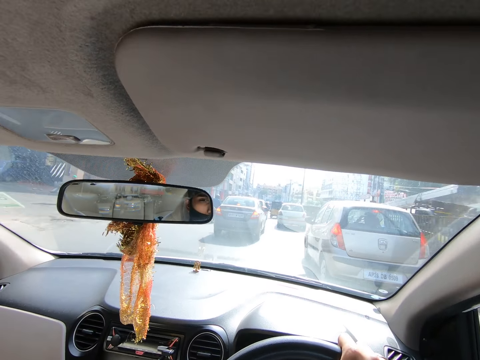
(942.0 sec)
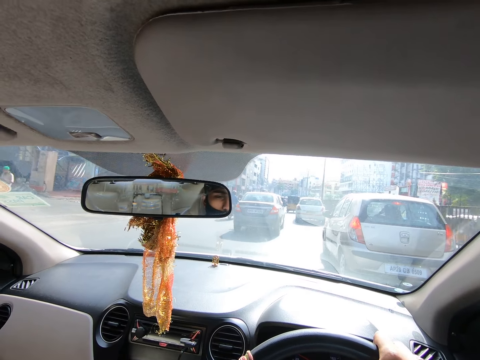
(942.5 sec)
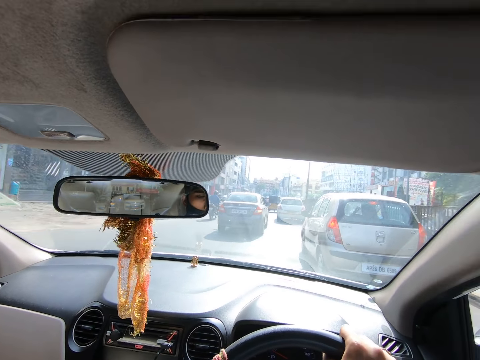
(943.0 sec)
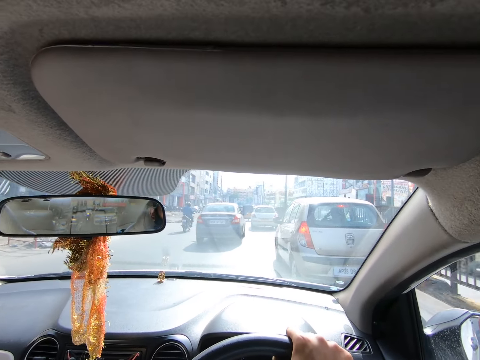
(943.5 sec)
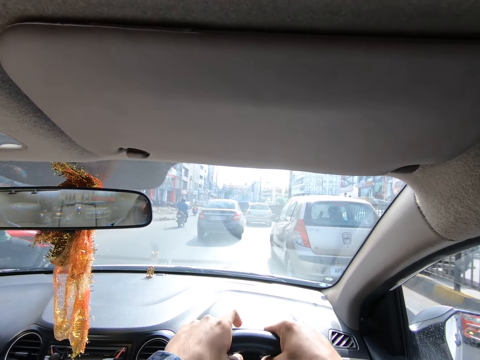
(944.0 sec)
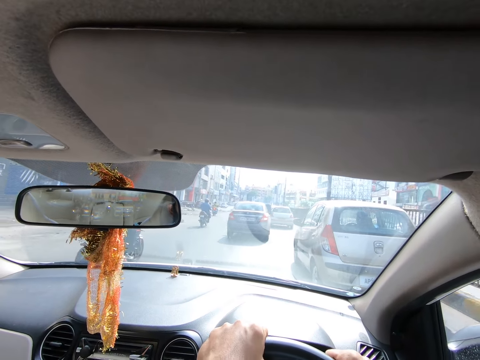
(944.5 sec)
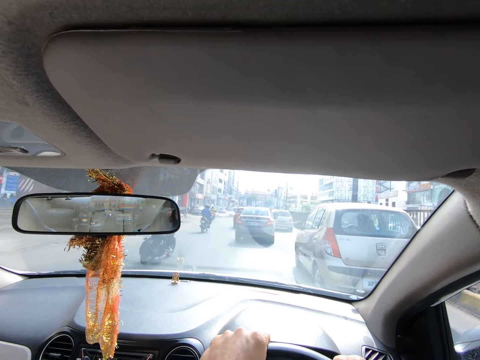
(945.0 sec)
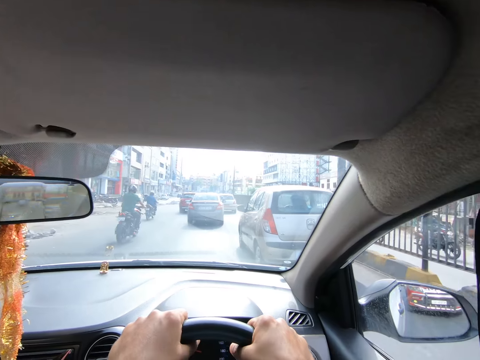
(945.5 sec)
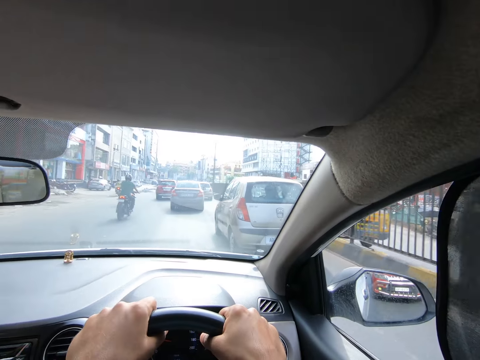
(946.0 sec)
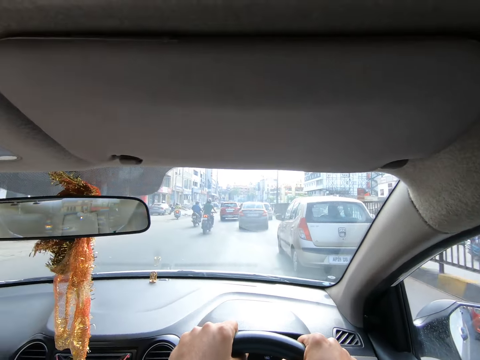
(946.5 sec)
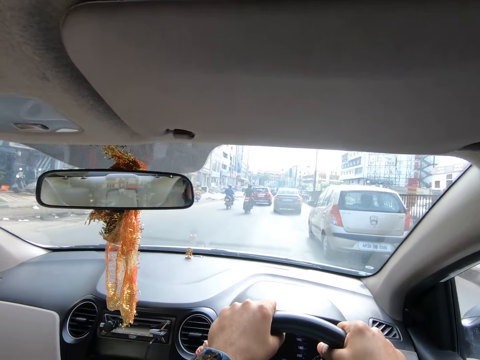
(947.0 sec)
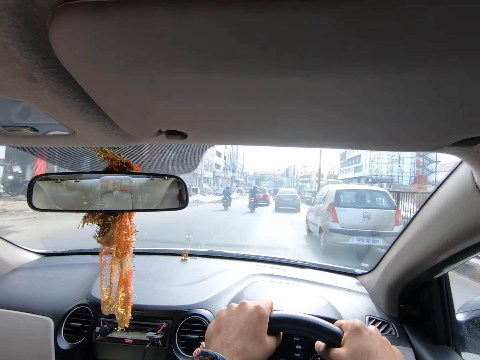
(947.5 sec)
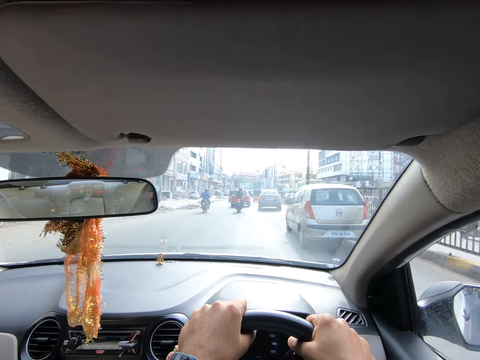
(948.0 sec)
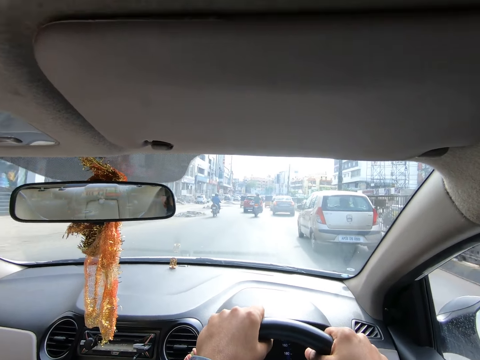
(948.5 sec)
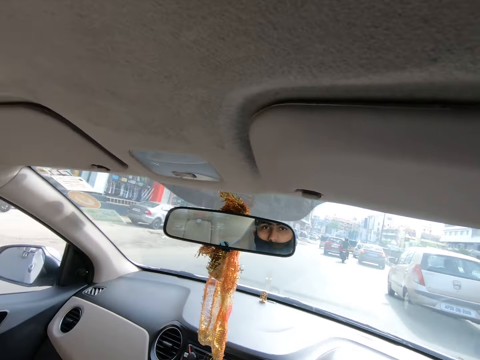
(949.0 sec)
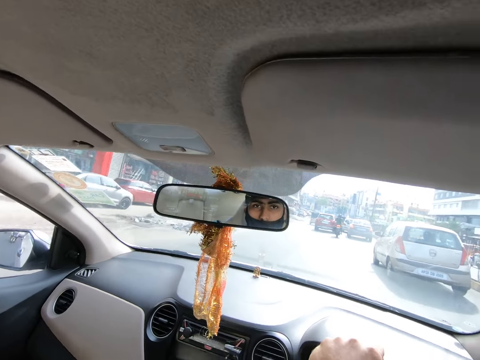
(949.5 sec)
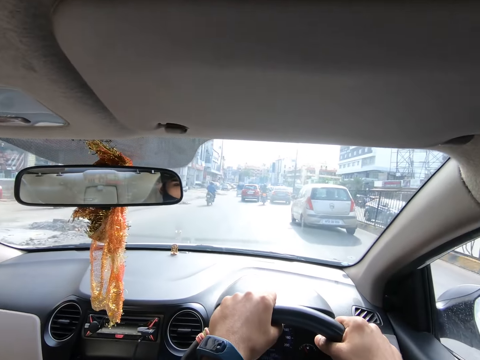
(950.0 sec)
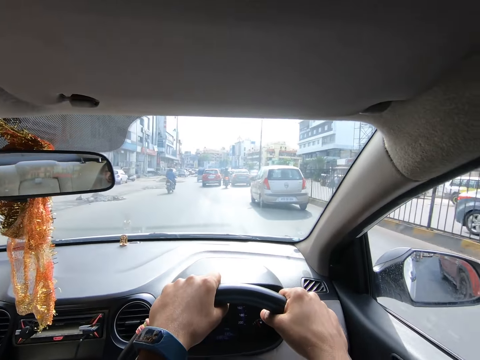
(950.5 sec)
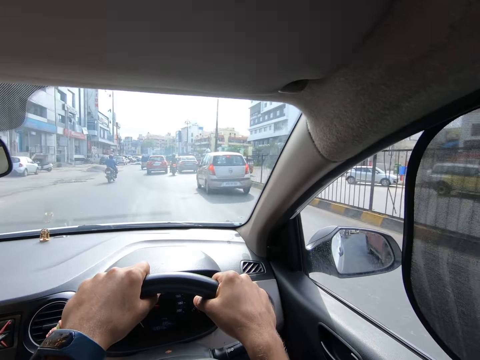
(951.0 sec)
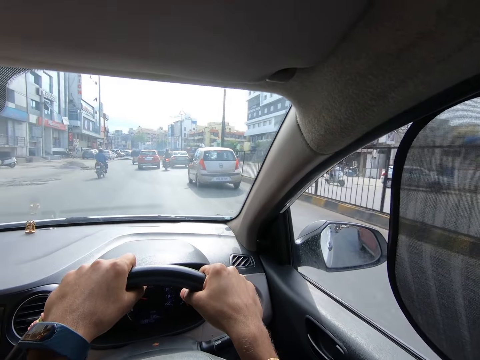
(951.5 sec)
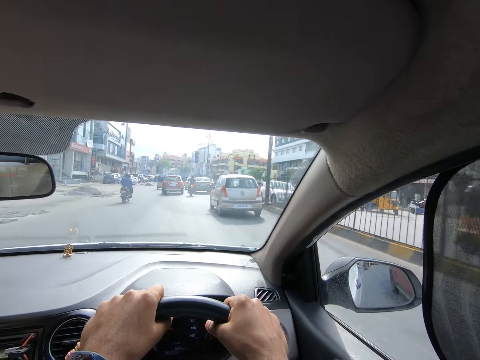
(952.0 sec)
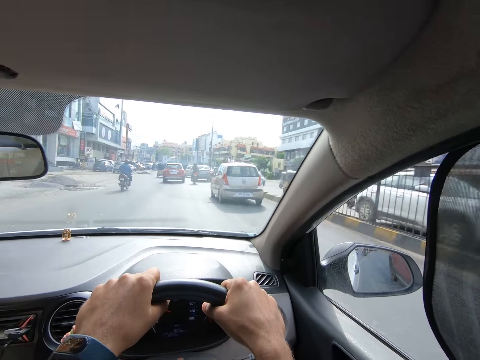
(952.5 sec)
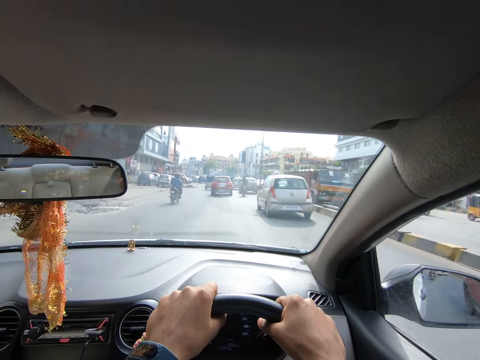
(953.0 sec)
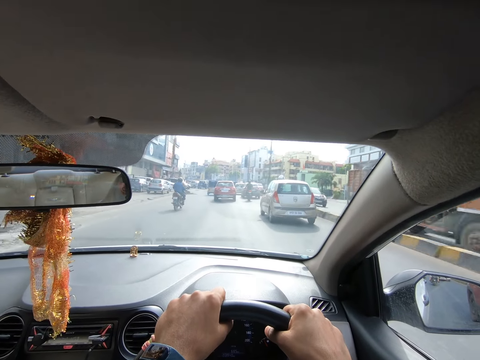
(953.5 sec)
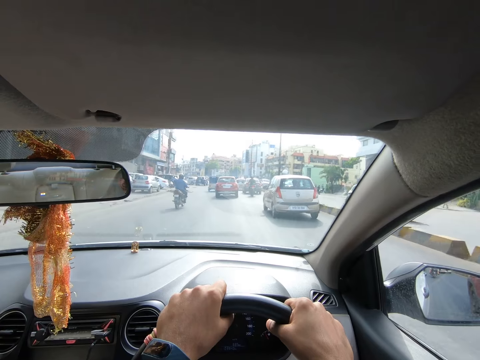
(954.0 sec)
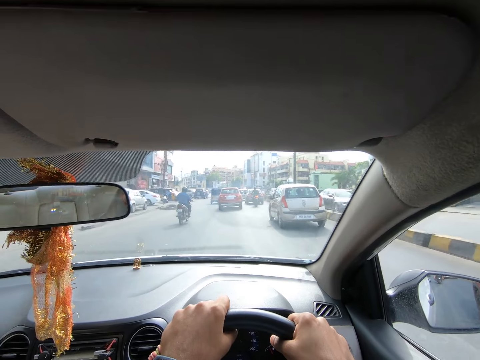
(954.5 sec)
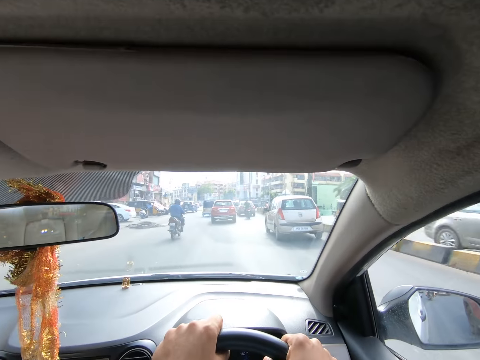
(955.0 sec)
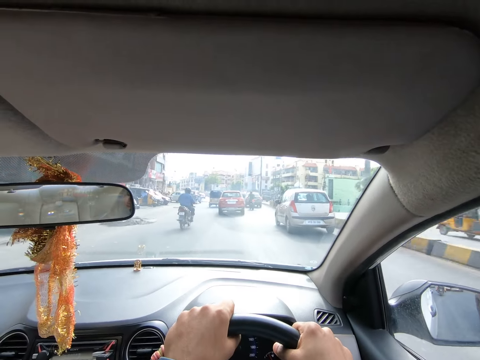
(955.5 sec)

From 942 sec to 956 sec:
The camera wearer drives the car on the highway with his hands on the steering wheel. He looks through the car mirror. He drives the car on the road.

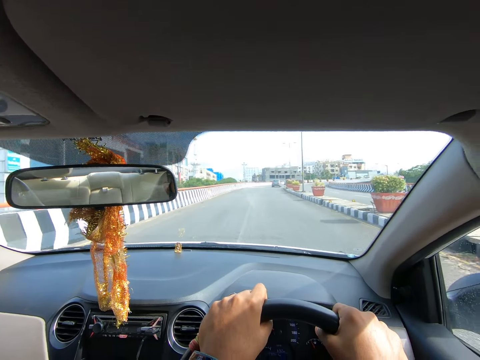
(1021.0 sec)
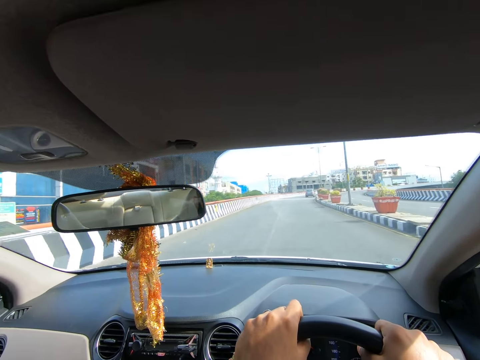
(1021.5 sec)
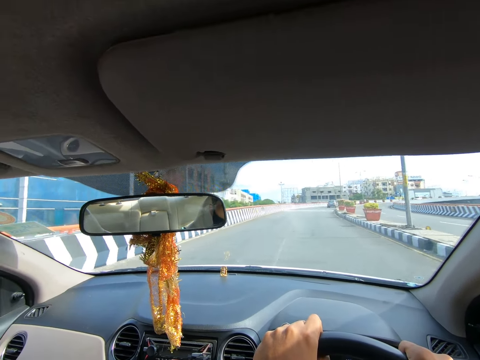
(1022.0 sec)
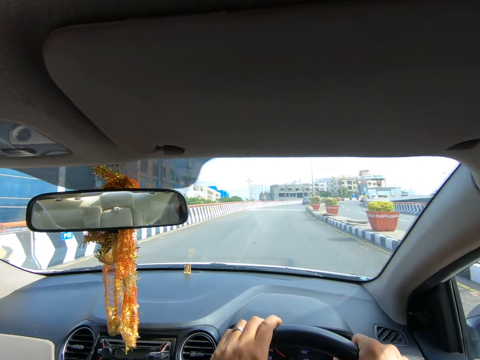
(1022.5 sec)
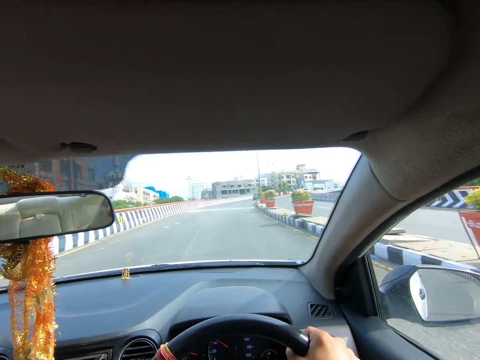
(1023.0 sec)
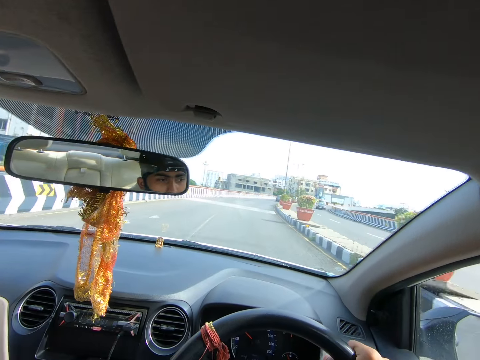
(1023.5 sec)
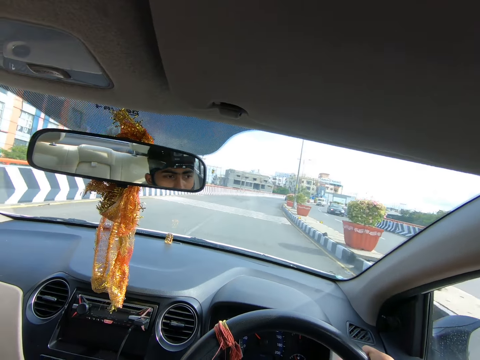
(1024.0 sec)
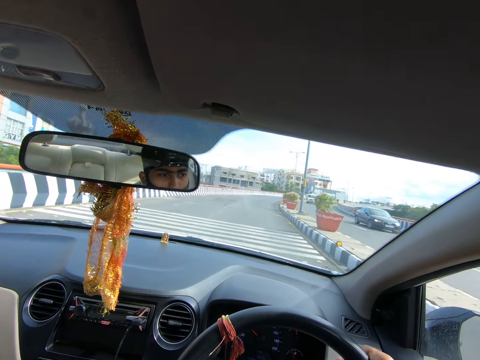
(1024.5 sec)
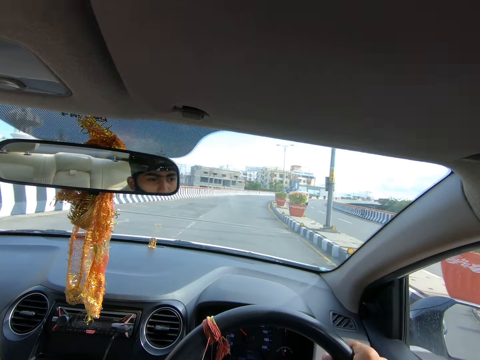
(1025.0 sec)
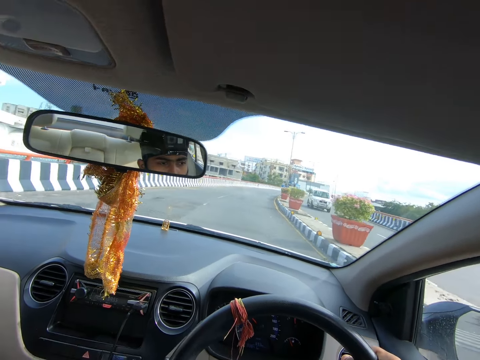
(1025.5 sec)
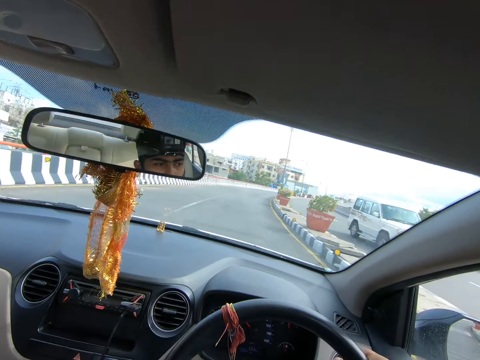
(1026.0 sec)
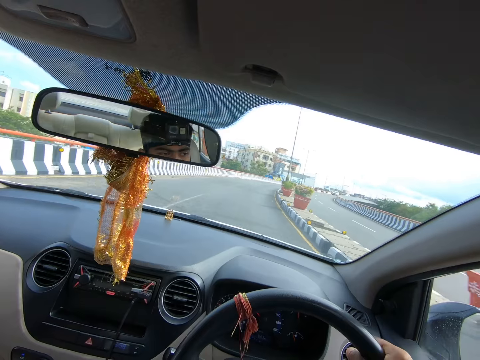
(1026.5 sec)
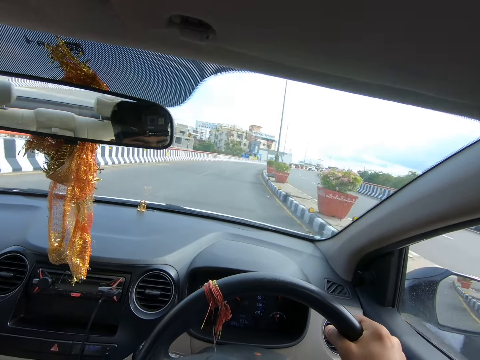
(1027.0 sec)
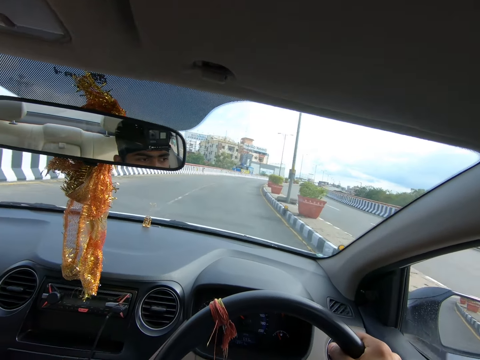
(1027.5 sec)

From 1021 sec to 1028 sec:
The camera wearer drives the car on a highway with his right hand on the steering wheel.

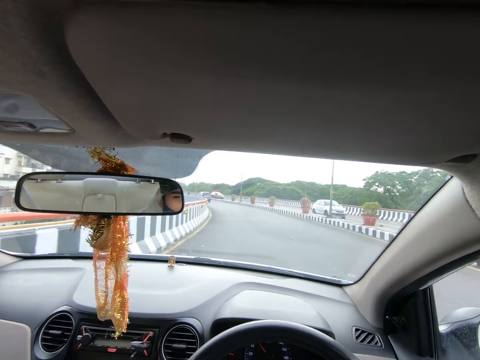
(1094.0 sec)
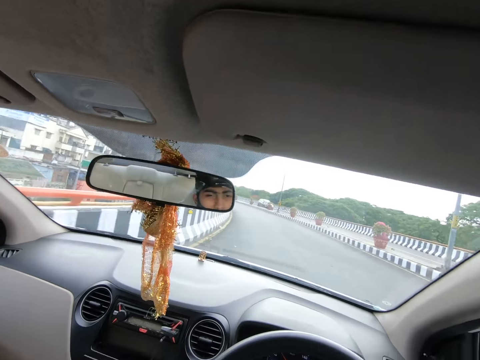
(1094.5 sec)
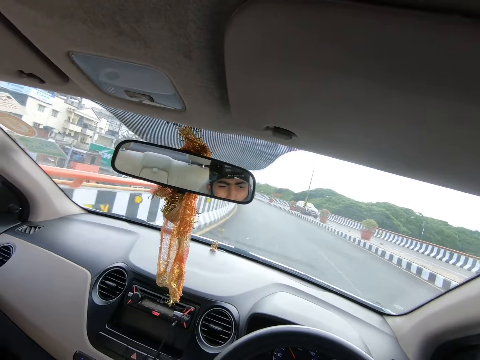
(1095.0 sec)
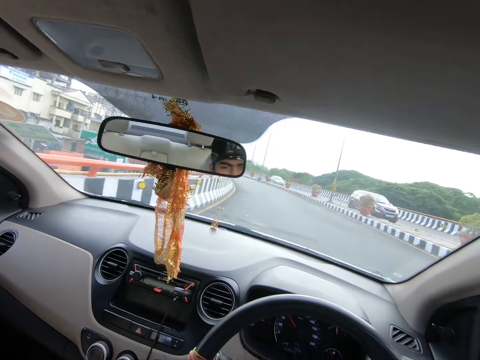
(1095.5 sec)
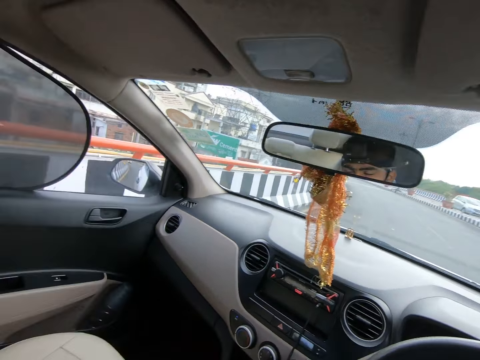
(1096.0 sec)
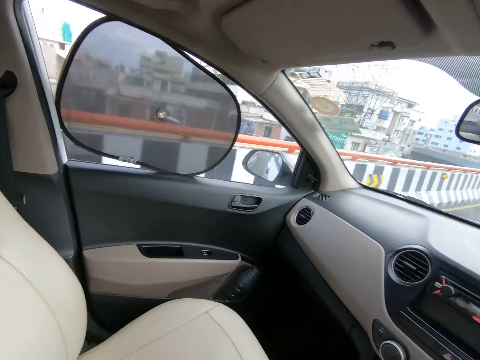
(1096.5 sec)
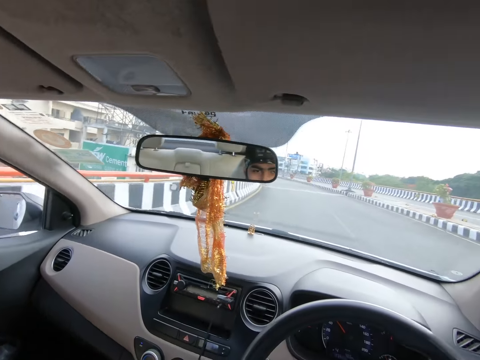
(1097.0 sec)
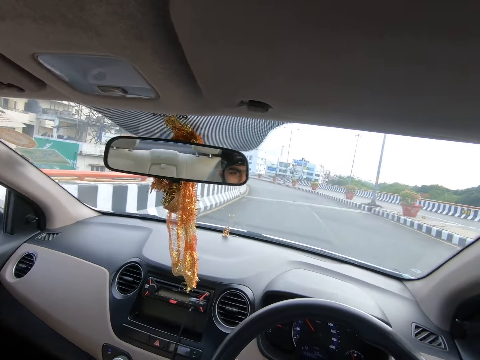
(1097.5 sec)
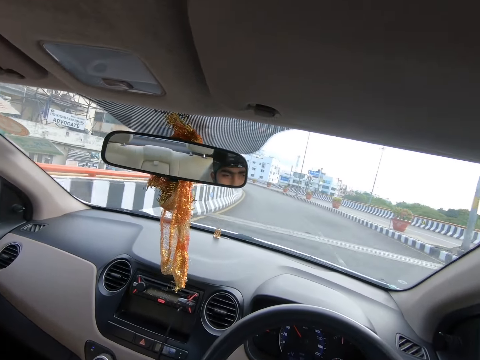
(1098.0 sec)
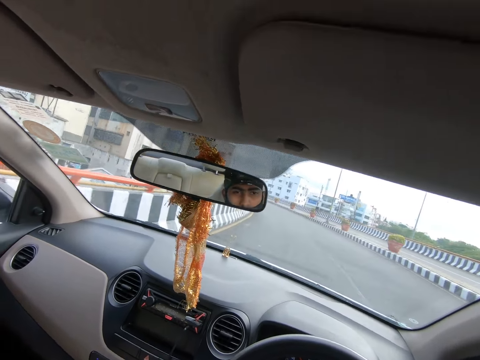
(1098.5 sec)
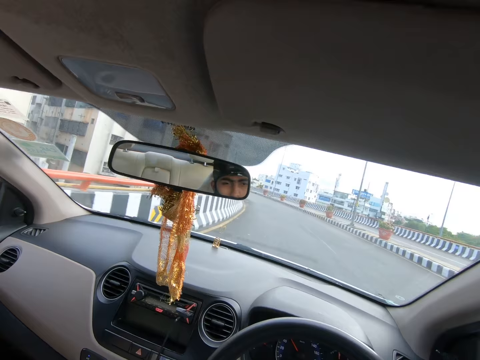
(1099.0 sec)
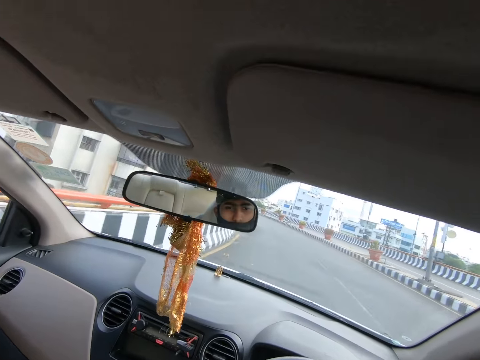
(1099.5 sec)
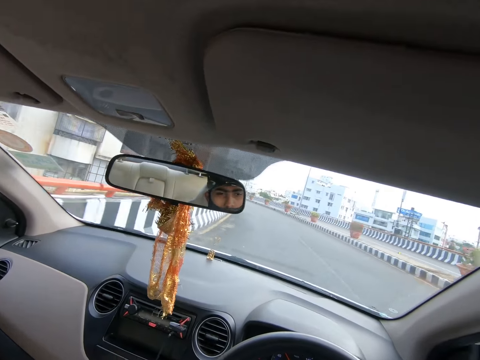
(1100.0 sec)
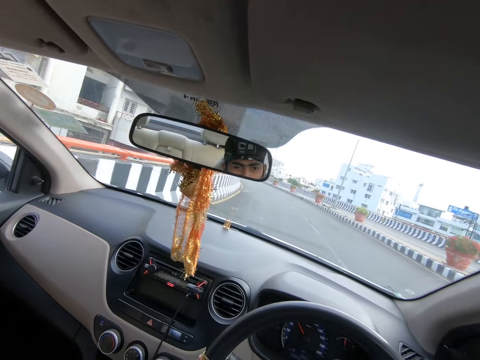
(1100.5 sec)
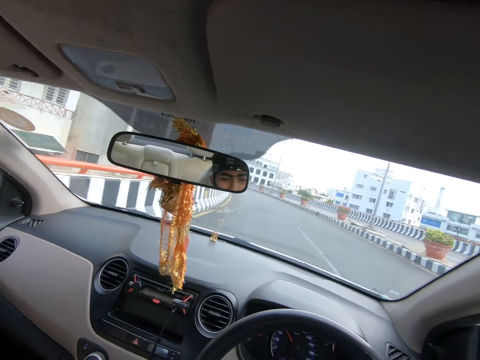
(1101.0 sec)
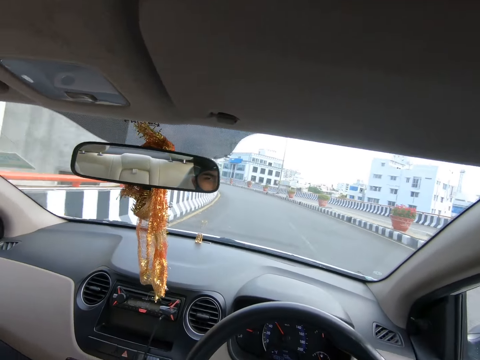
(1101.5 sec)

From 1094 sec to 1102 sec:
A red car drives past the camera wearer.
